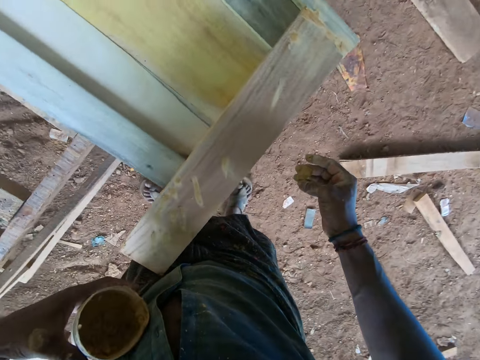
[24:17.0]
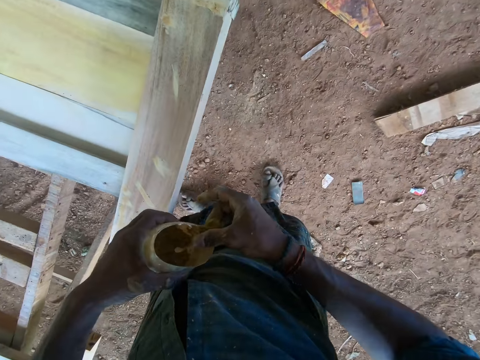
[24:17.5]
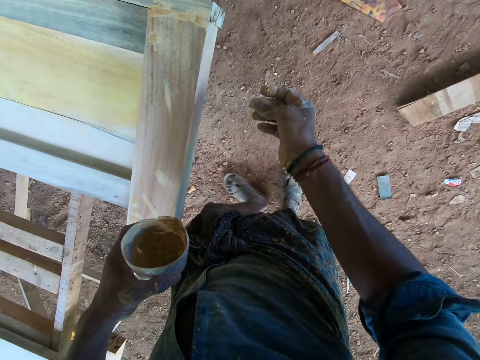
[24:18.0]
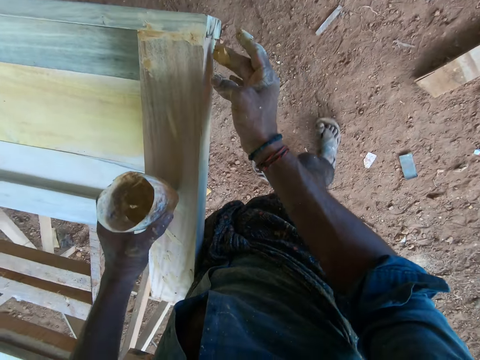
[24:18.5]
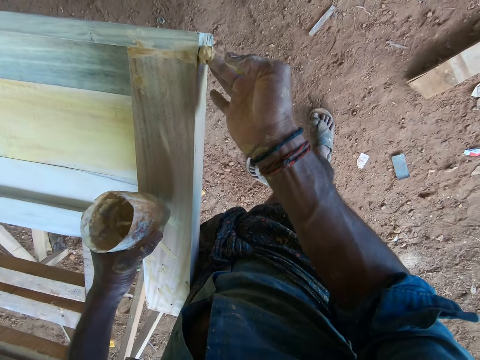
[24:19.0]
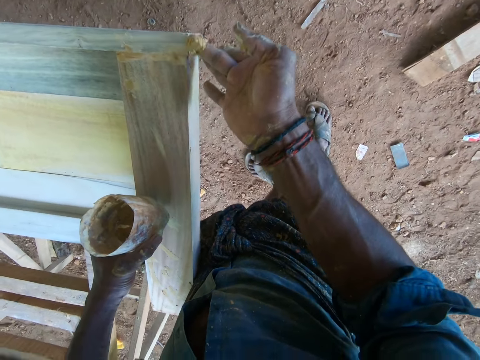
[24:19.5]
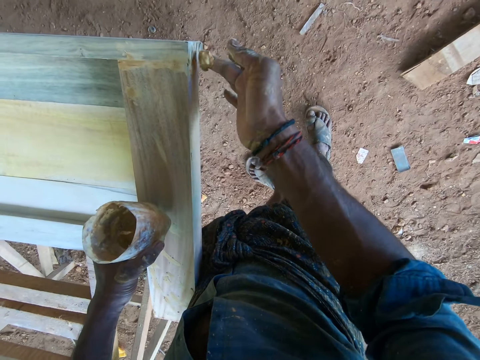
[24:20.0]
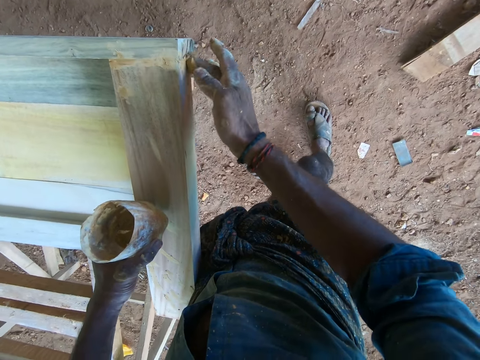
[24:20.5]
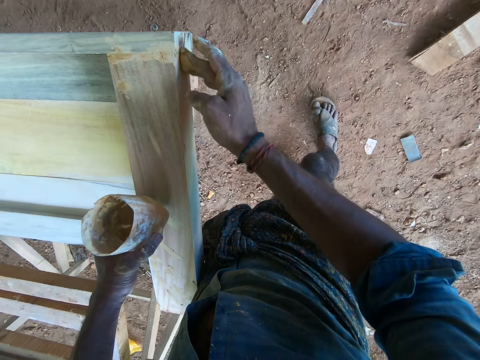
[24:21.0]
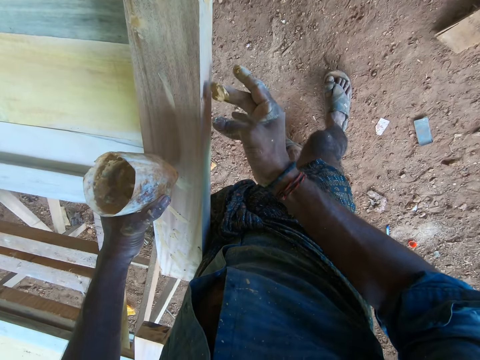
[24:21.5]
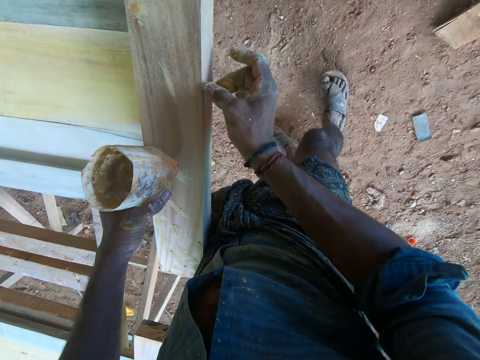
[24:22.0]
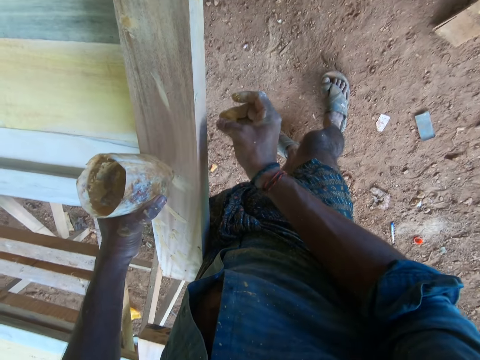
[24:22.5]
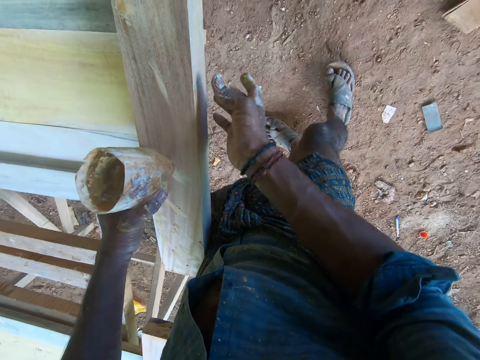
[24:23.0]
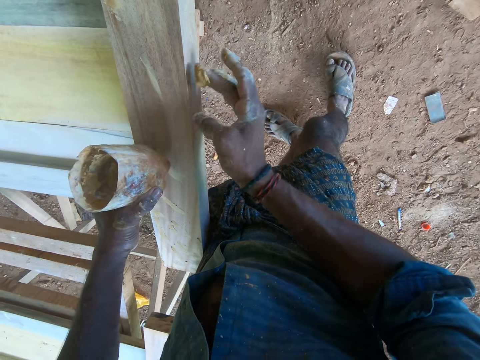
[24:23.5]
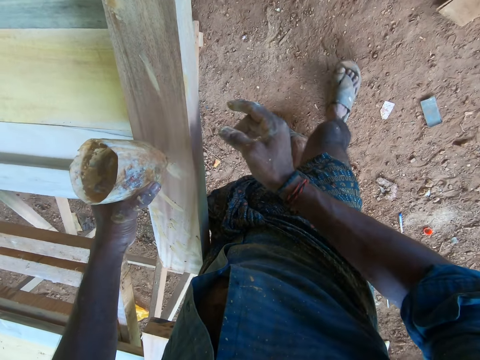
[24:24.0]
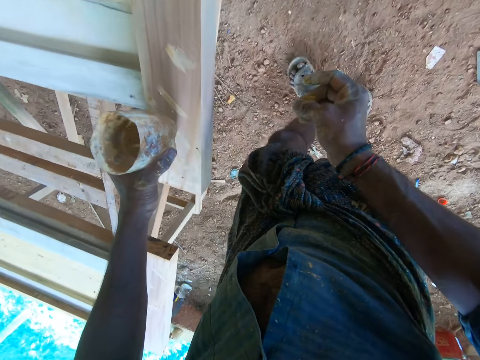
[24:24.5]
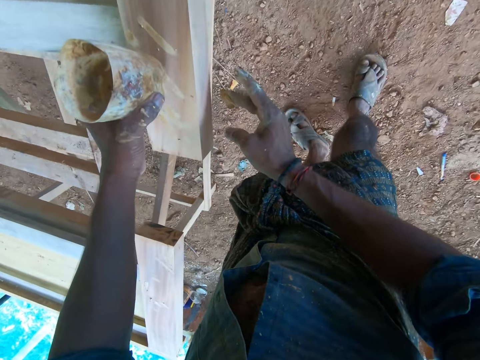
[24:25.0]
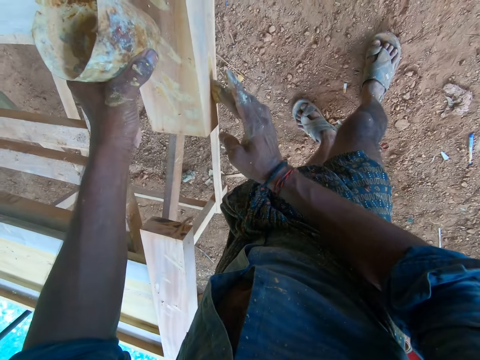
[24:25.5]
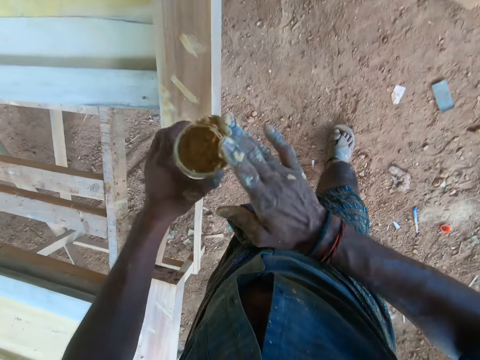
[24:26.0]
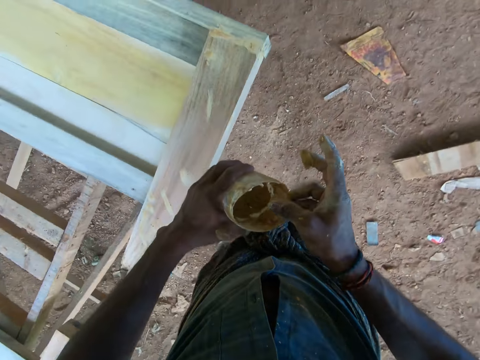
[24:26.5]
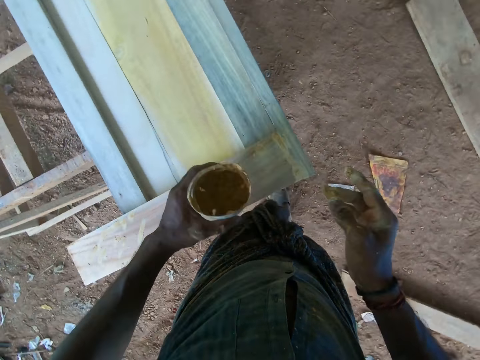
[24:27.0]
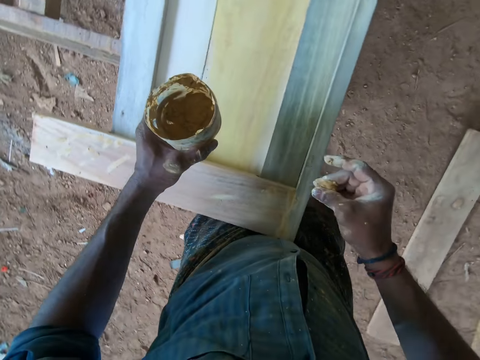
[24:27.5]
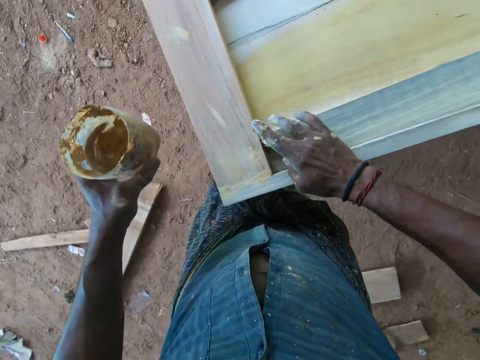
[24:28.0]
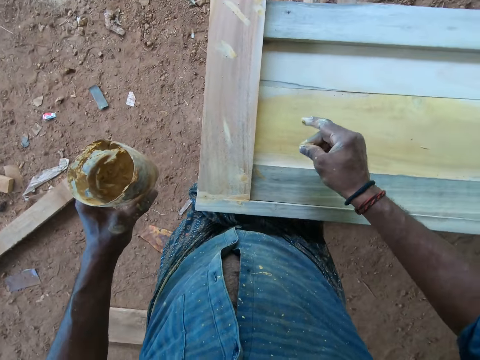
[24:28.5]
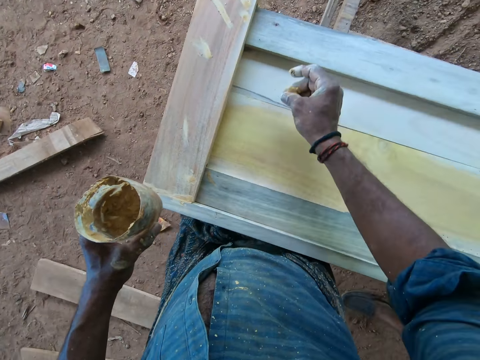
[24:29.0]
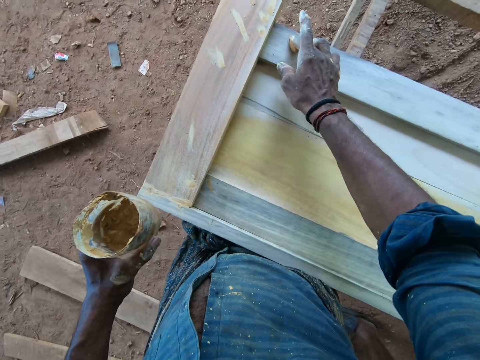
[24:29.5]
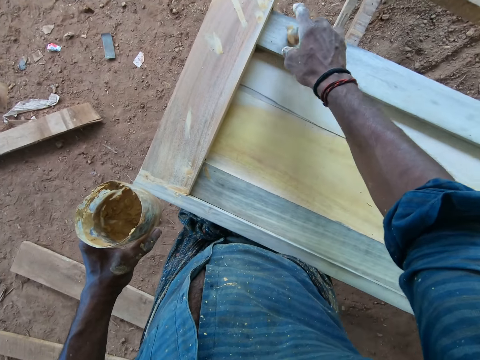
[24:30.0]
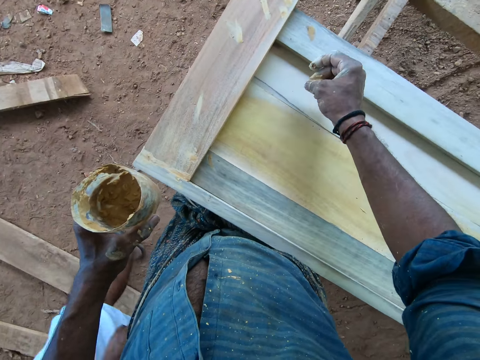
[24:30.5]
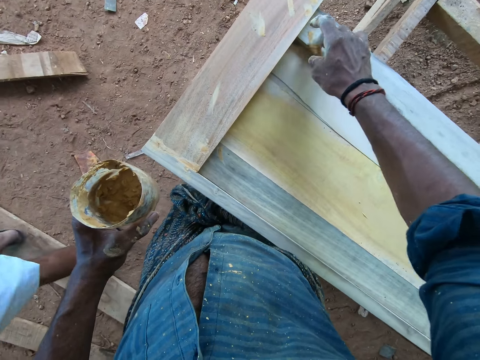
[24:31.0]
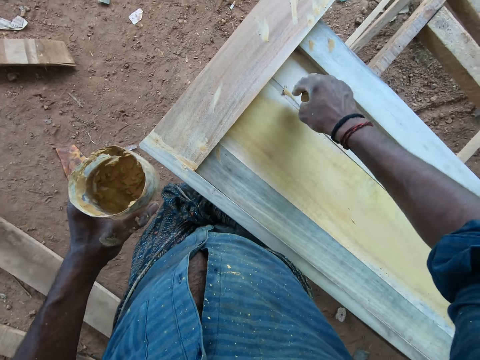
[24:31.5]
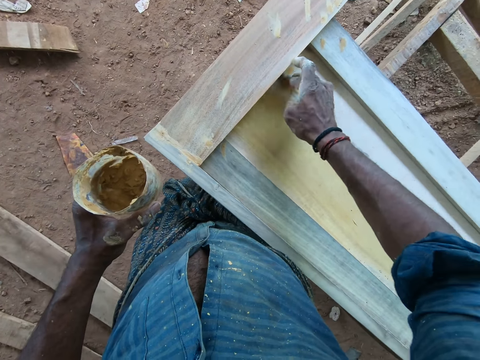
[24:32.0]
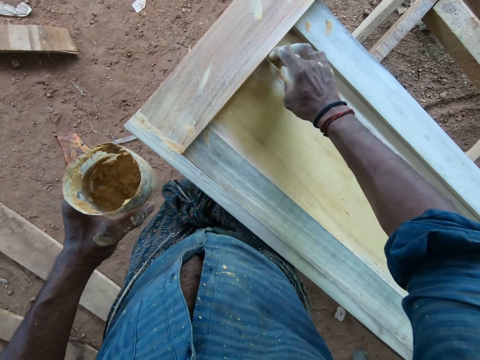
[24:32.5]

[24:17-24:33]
The camera wearer returns the wood glue in the container. They apply wood glue on the wooden head board. They hold the container with the left hand. They rub the wood glue on the container. They apply wood glue on the wooden head board.

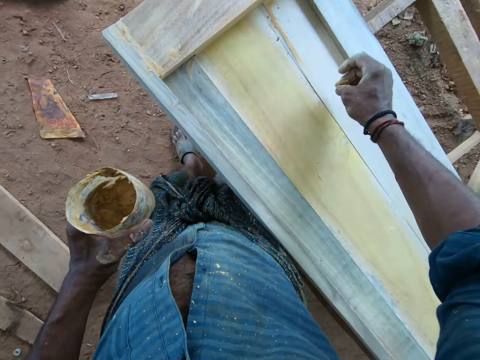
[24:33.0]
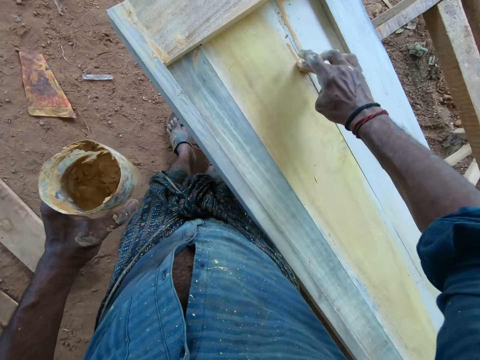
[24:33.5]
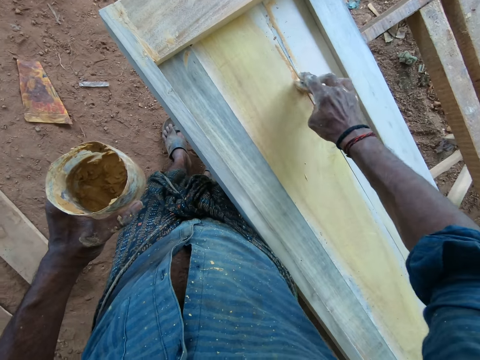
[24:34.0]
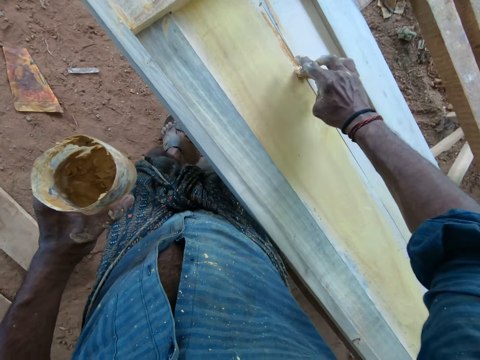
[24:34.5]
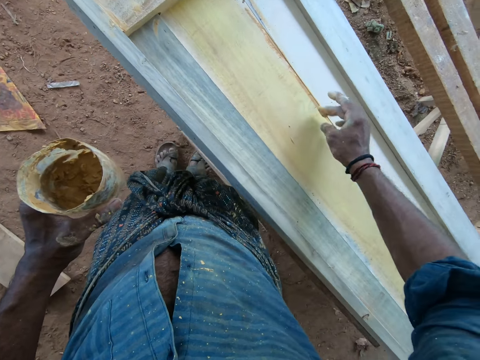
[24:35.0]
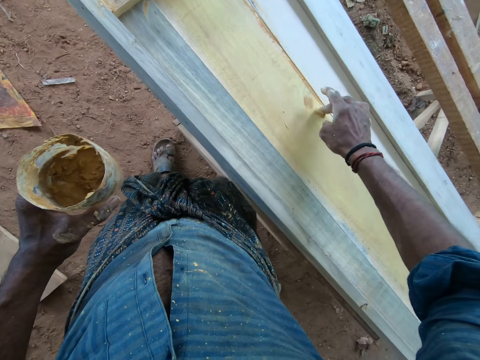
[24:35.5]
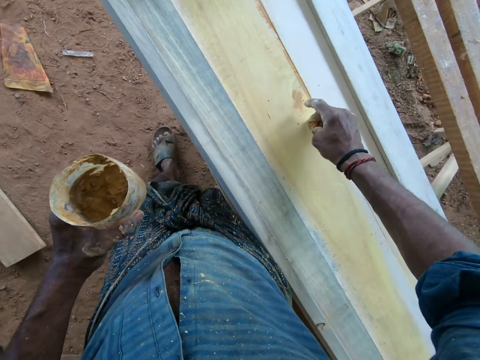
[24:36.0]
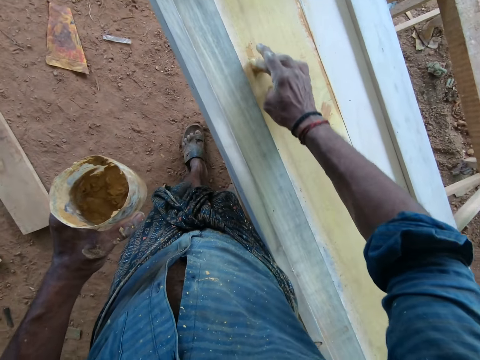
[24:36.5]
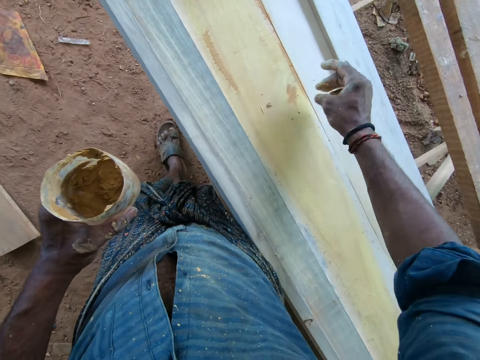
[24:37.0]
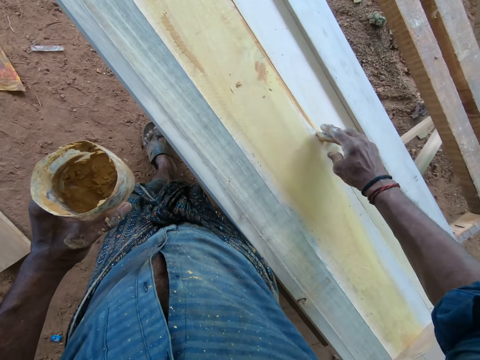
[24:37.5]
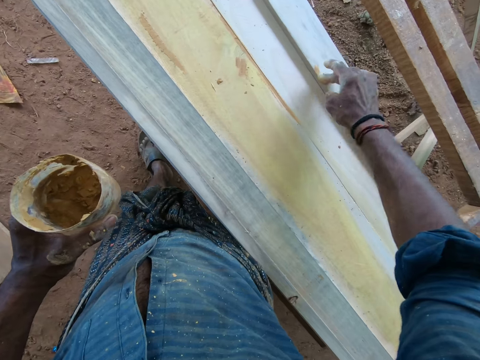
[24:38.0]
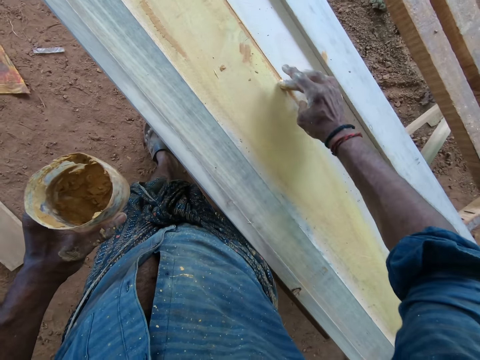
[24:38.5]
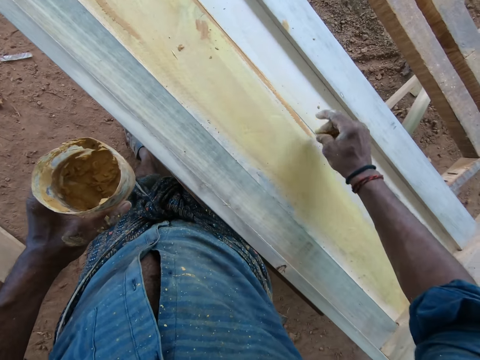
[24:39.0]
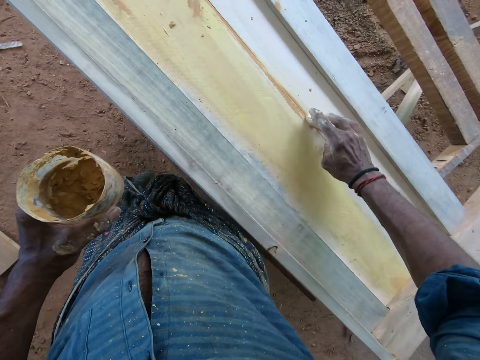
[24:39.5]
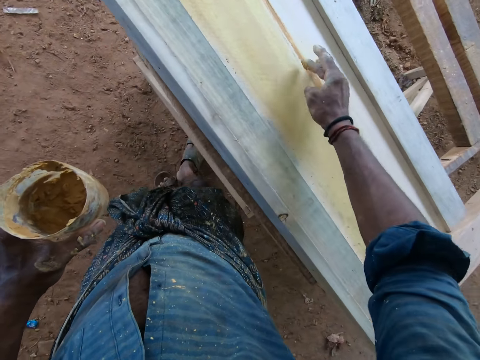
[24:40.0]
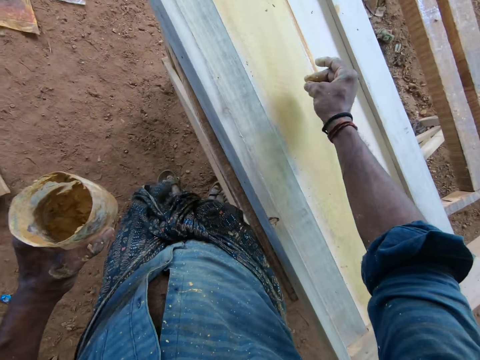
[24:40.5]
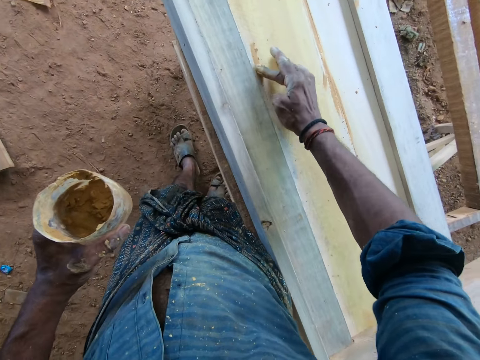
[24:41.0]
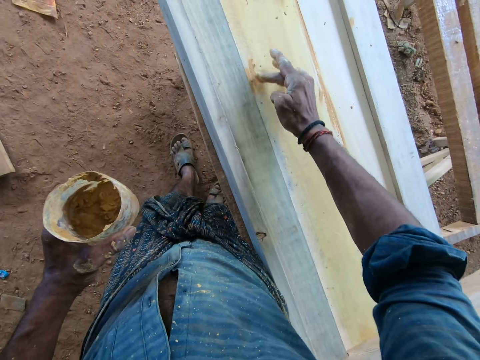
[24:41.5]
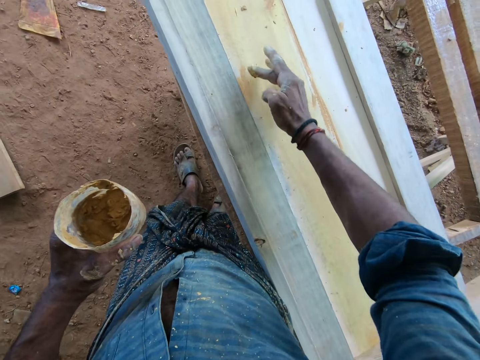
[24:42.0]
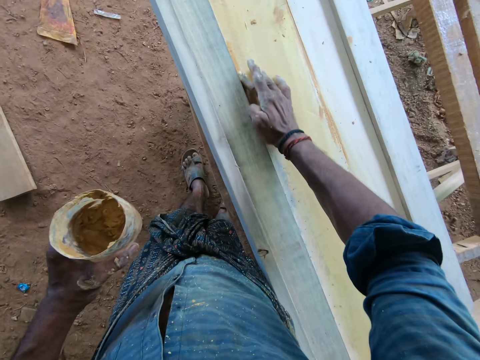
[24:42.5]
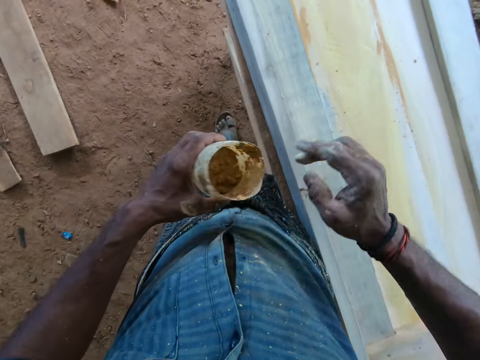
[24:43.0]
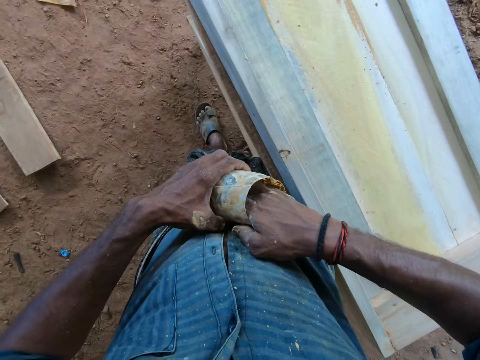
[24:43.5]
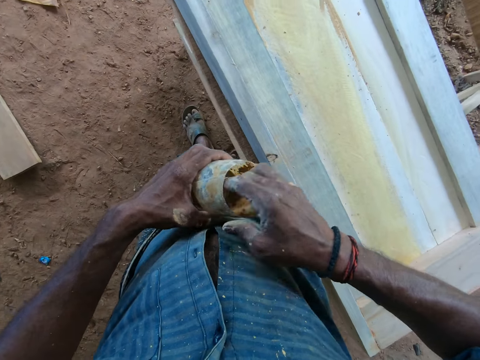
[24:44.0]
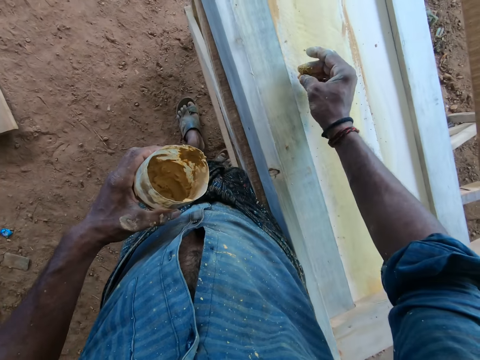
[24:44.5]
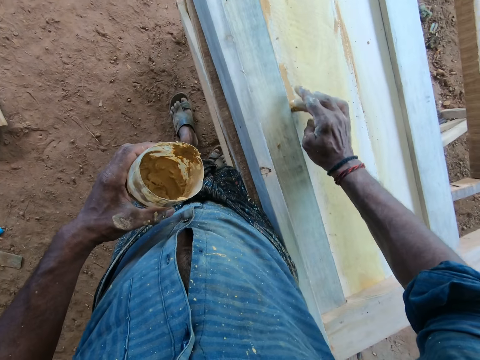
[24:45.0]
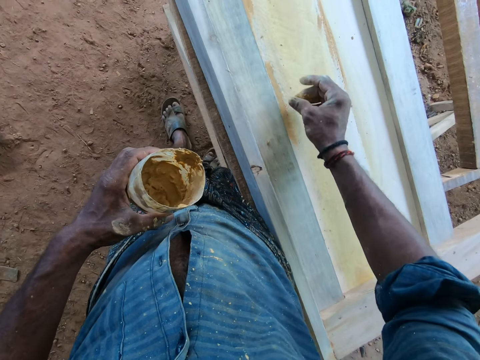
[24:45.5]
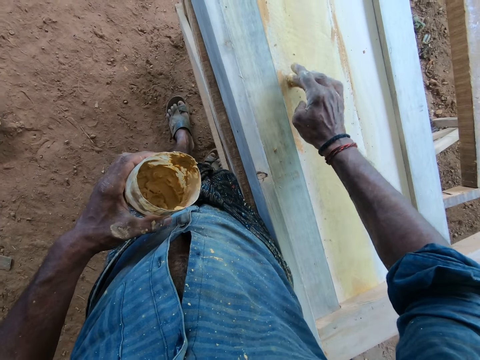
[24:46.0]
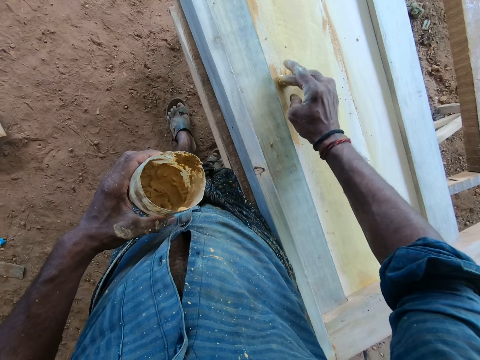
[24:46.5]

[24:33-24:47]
The camera wearer holds the bucket with the left hand. They dip the hand in the container. They scoop wood glue from the container. They apply wood glue on the wooden head board.
